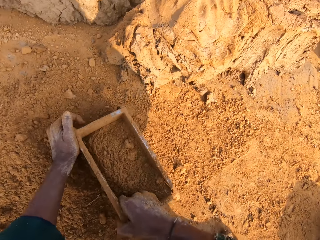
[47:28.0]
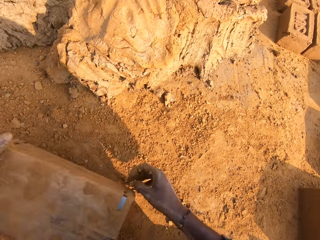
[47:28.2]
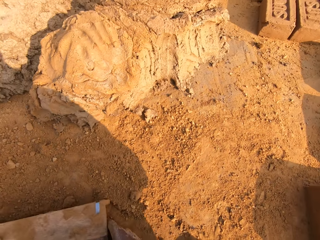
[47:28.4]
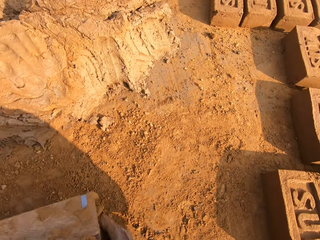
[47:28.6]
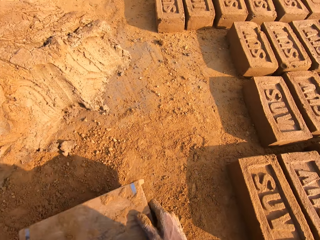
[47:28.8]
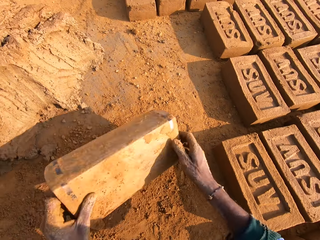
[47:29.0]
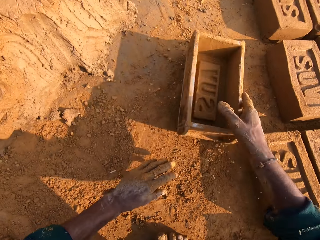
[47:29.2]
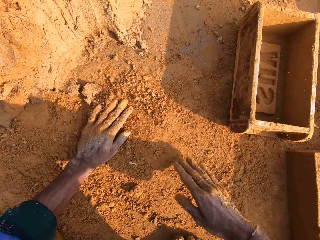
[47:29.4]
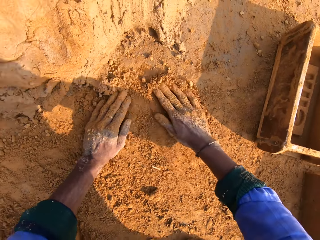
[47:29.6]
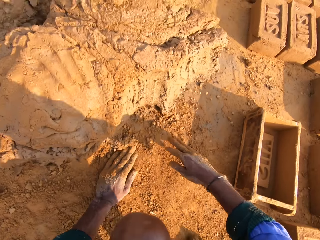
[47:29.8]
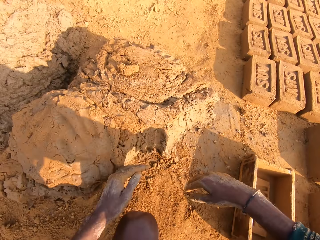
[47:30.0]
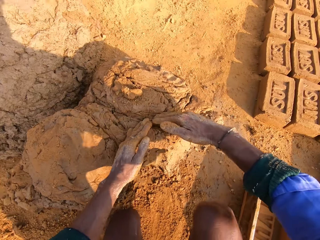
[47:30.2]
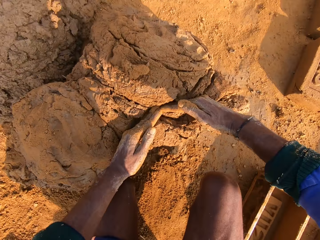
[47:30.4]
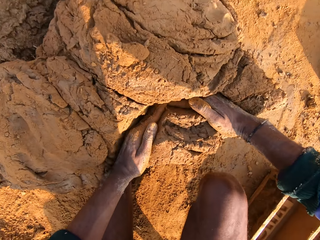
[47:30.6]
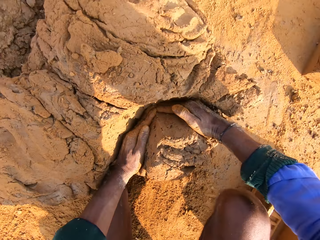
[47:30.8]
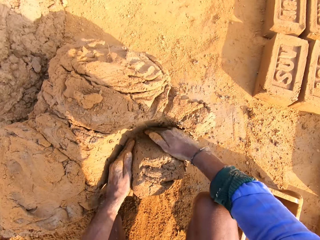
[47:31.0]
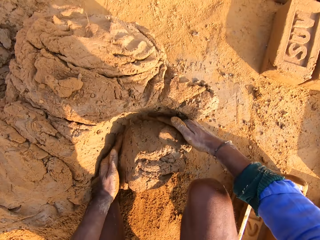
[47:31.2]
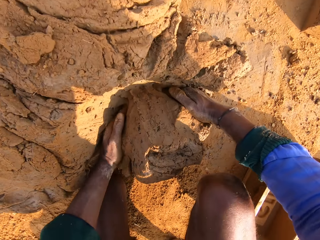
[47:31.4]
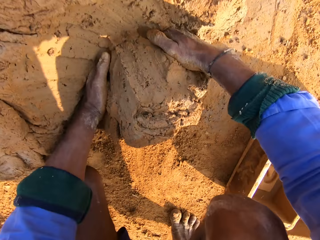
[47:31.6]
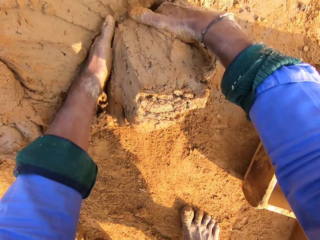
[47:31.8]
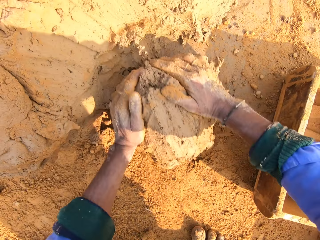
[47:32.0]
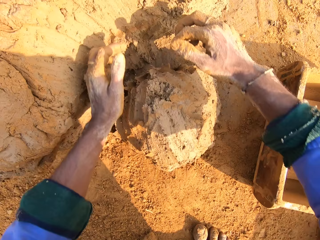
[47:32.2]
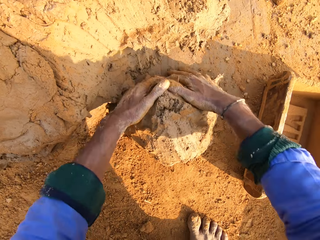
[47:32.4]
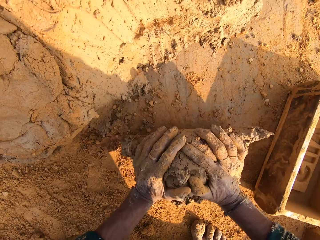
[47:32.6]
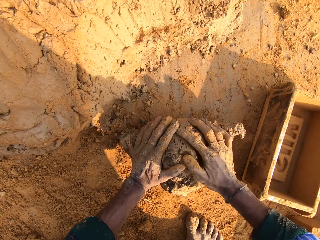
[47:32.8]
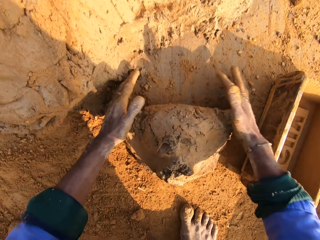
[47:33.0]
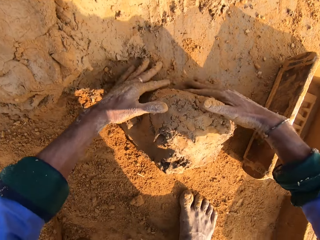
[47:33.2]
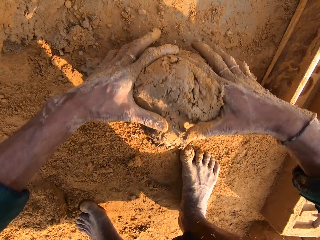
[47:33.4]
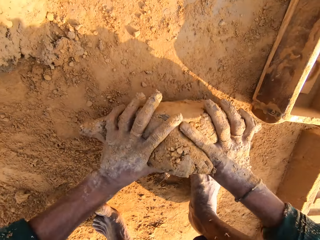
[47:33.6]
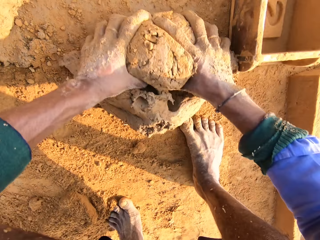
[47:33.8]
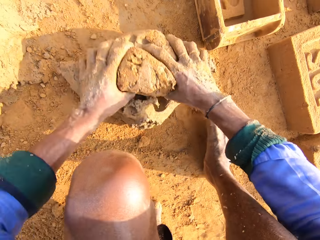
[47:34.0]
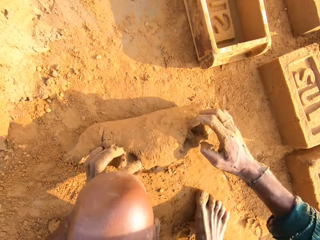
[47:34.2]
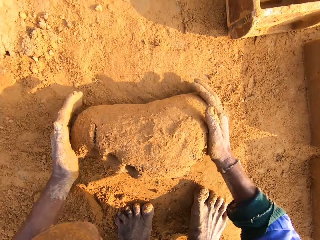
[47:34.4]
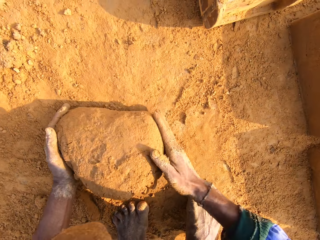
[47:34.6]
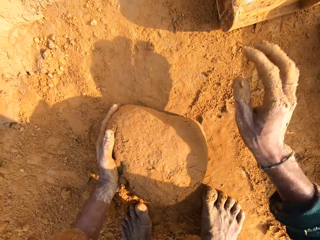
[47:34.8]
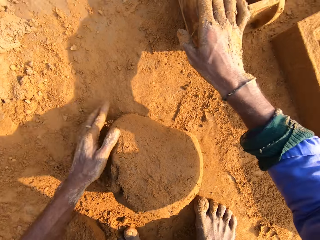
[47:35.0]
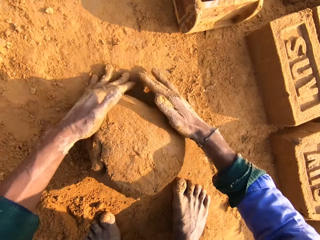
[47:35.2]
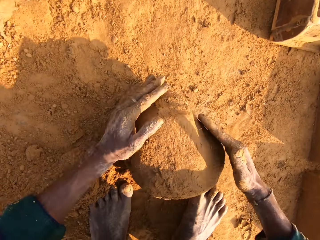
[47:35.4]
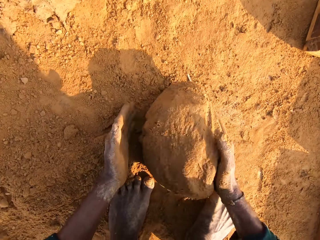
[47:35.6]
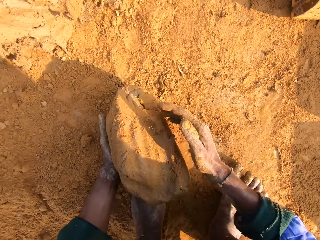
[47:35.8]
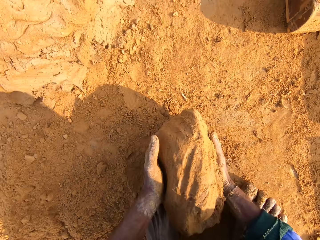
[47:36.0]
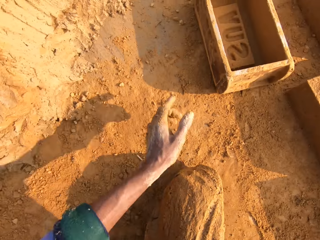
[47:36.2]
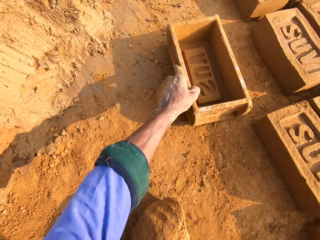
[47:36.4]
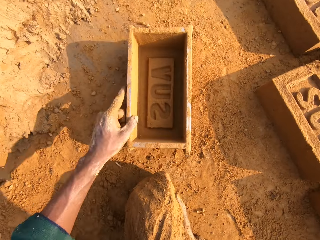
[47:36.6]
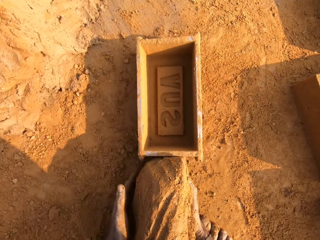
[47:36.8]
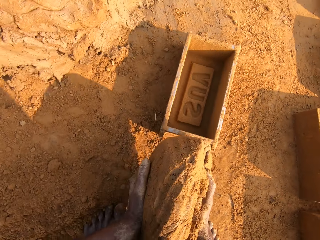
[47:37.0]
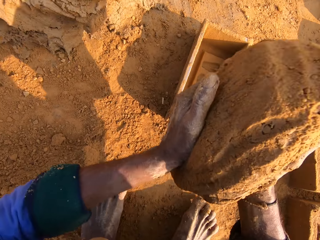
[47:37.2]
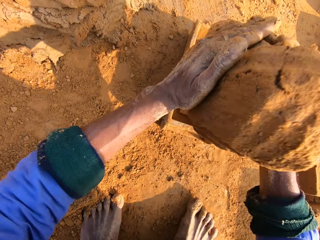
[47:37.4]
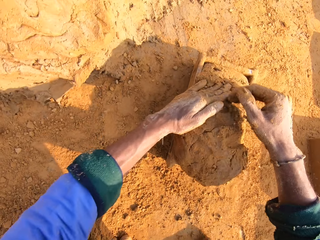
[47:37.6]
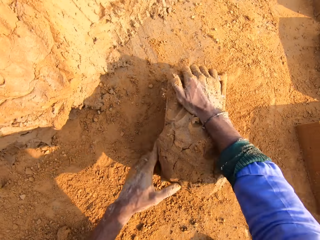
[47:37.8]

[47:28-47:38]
The camera wearer places soil in the brick molder. They pour the soil in the brick molder down. They throw the brick mould on the ground. They touch the soil. They cut a piece of mud. They roll the mud. They mold the mud. They pick the mud. They pick the brick mould. They pull the brick molder. They place the mud in the brick molder.

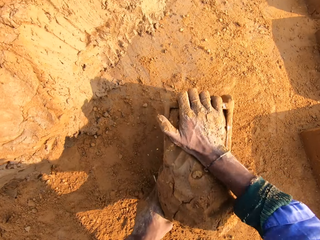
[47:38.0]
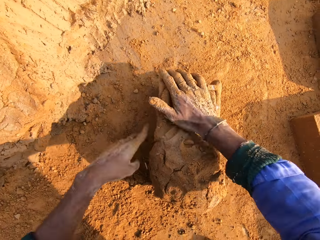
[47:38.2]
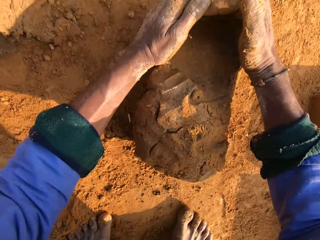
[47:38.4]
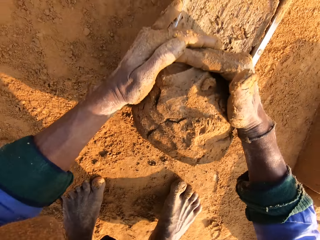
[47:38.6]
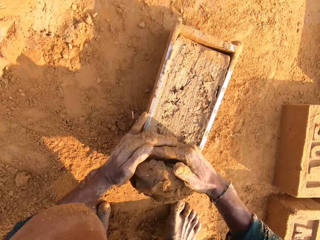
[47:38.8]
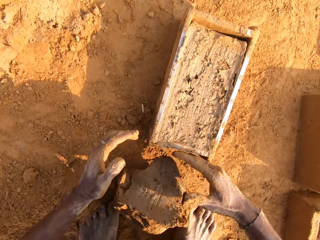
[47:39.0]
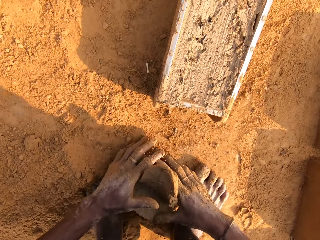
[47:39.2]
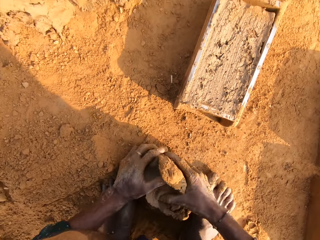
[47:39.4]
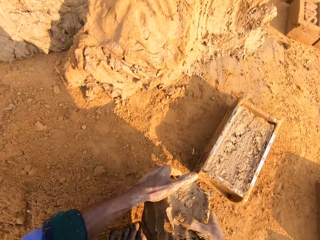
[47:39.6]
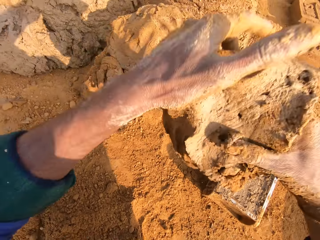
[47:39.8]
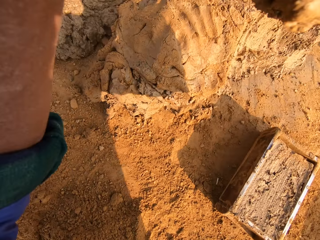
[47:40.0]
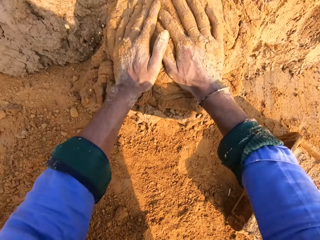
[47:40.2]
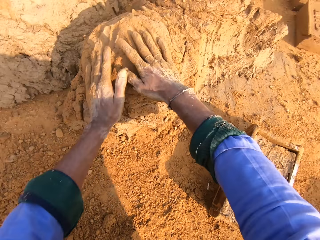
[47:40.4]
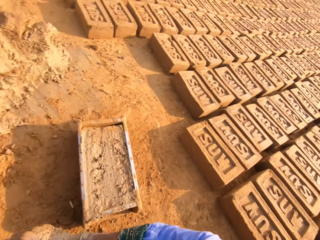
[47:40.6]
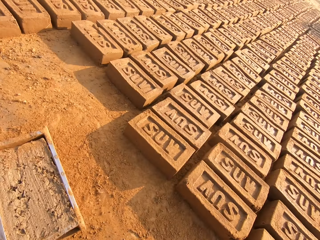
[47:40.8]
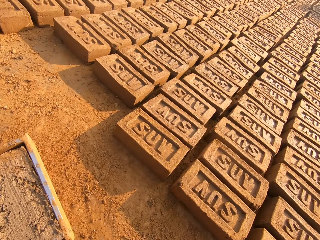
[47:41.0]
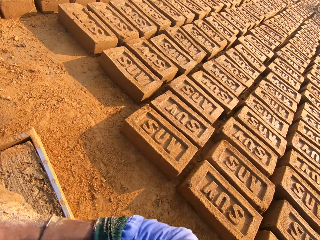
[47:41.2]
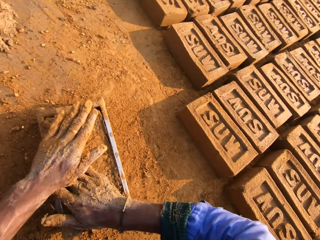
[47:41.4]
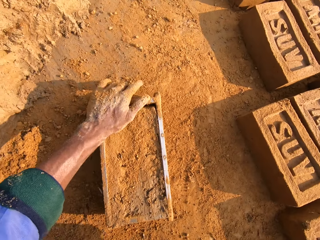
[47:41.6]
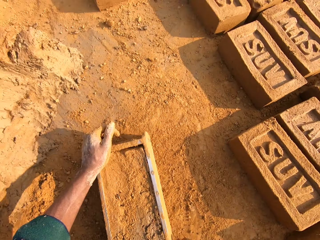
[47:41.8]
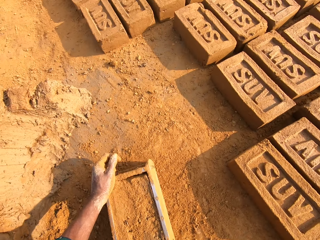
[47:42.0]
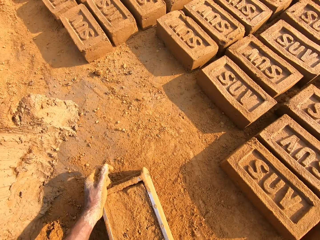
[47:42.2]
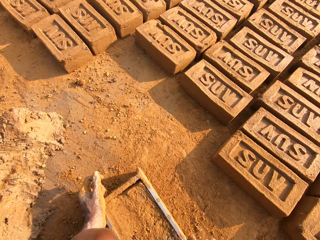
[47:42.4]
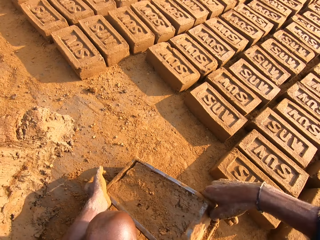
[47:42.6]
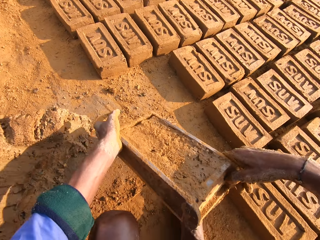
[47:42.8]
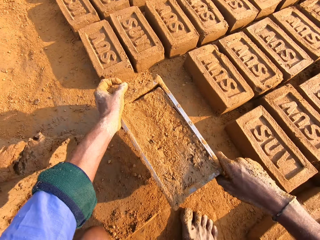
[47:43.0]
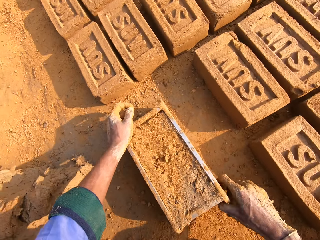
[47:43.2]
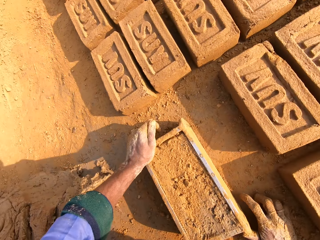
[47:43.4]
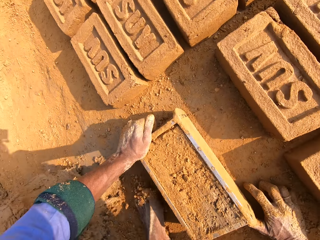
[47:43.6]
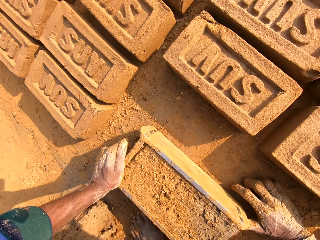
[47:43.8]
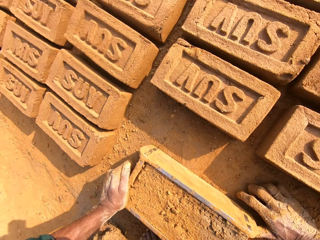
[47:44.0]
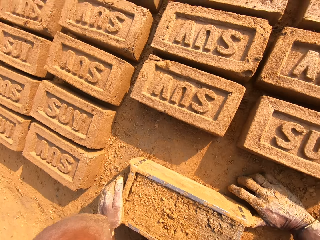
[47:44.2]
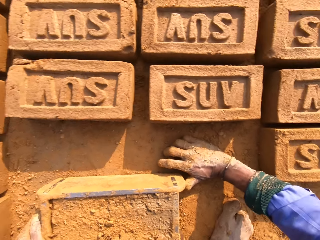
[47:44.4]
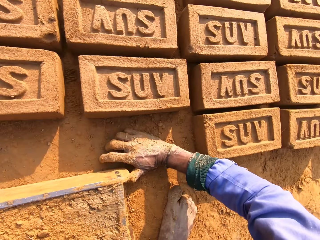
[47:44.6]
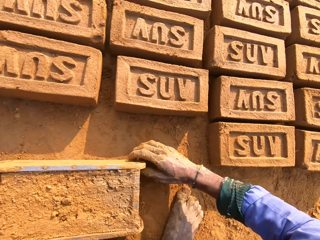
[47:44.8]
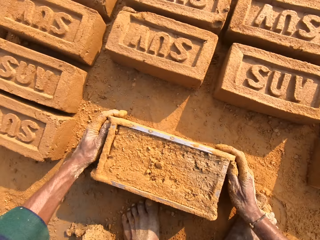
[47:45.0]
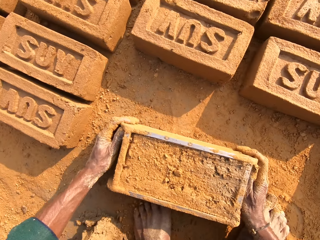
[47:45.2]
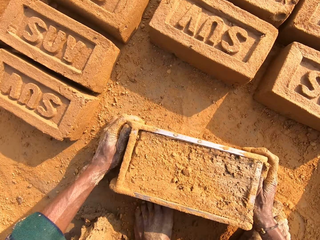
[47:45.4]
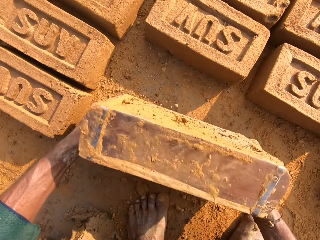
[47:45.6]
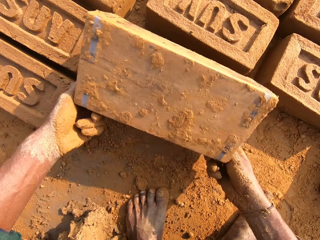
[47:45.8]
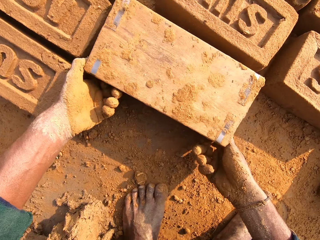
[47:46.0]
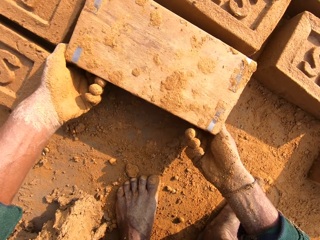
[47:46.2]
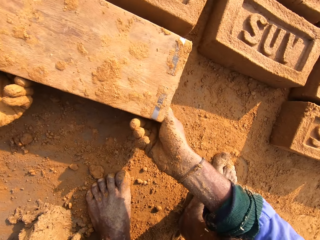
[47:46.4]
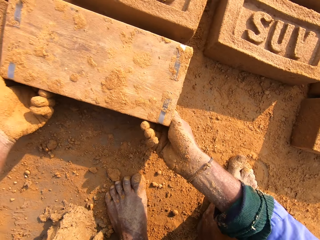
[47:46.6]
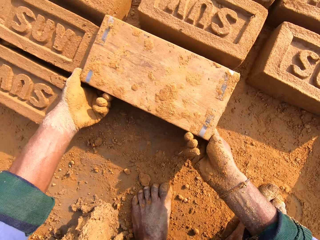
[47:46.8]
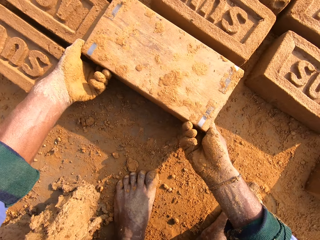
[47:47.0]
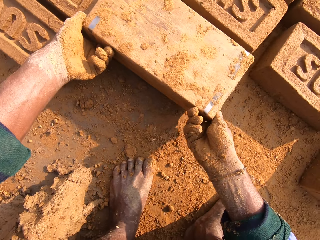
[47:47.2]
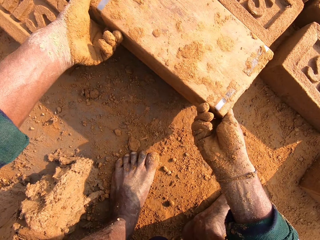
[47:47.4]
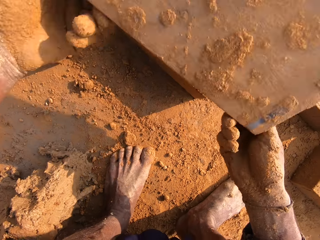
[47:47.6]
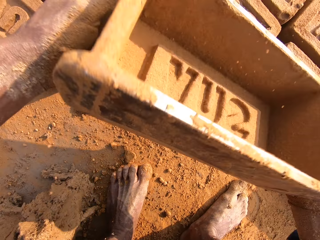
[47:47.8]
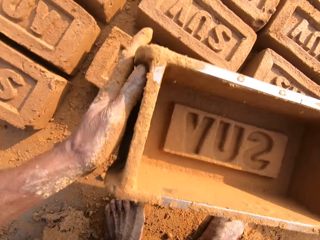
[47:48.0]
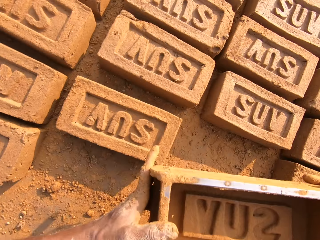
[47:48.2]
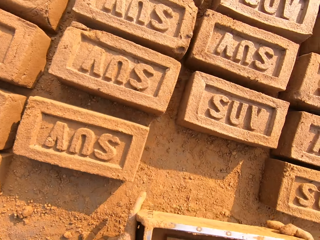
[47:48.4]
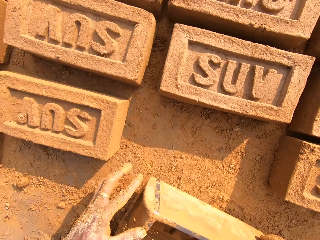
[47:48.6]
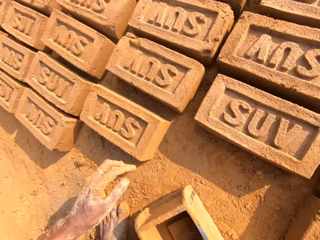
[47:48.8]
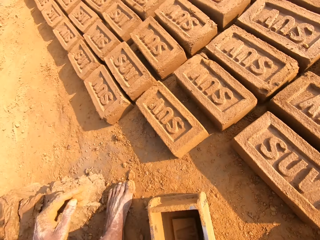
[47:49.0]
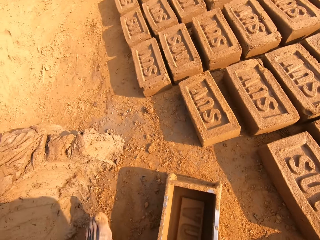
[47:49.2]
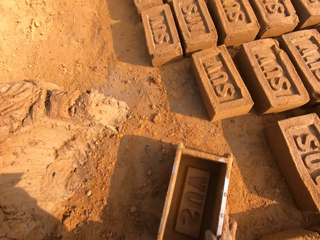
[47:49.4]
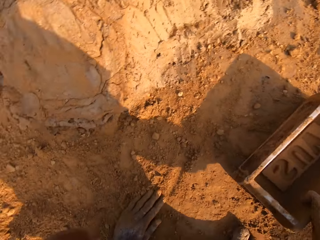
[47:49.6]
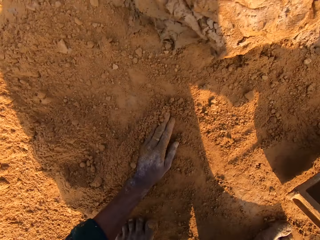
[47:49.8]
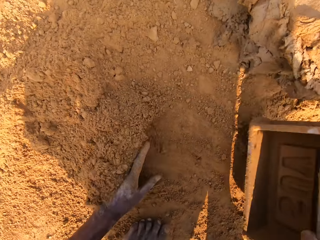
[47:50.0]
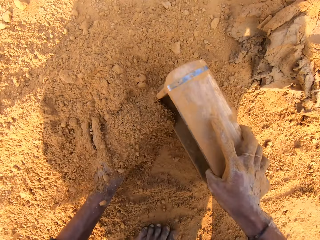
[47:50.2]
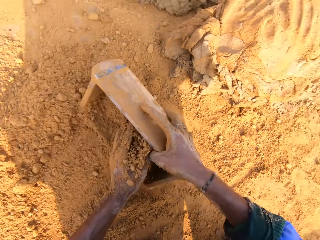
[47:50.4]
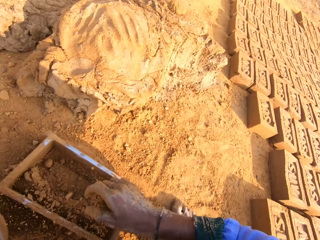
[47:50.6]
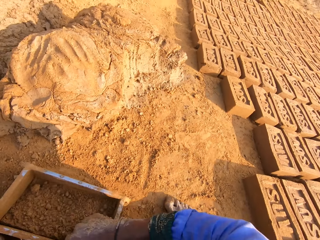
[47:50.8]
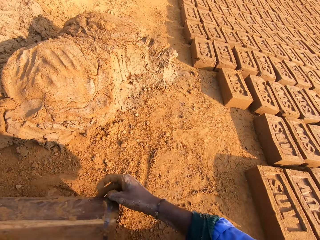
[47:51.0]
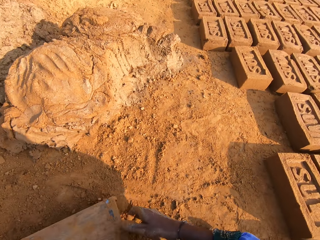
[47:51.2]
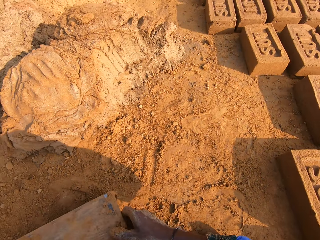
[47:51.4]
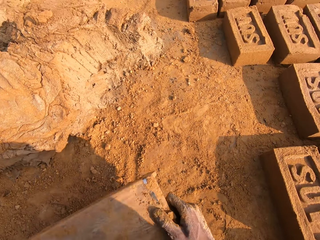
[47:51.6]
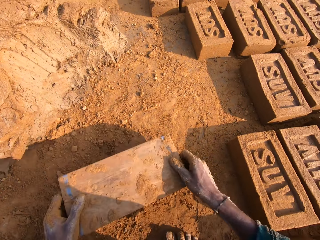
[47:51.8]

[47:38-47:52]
The camera wearer presses the mud. They cut a piece of mud in the brick molder. They pick the mud. They place the mud on the other mud. They throw the mud. They put soil on the mud in the brick molder. They pick the brick mould. They place the brick molder on the ground. They put the brick on the ground. They remove the mud brick. They put the brick mould on the ground. They put soil in the brick molder. They pour the soil down.
